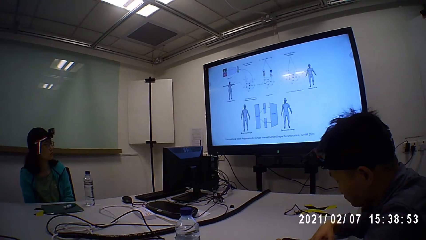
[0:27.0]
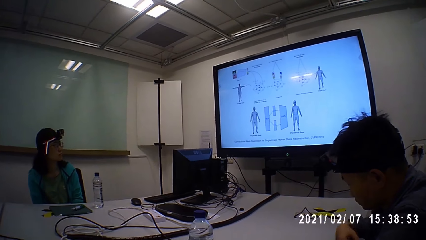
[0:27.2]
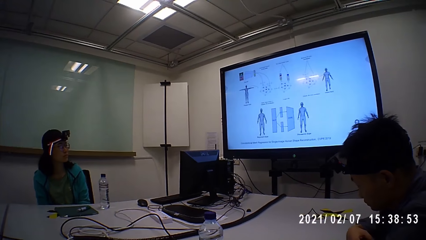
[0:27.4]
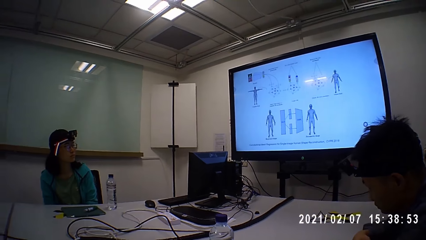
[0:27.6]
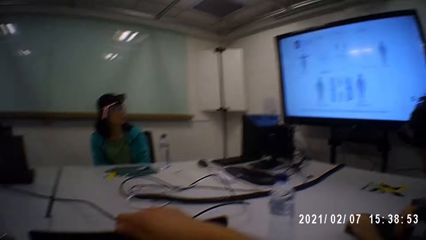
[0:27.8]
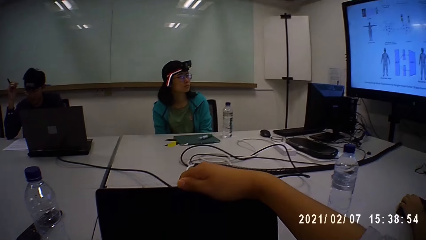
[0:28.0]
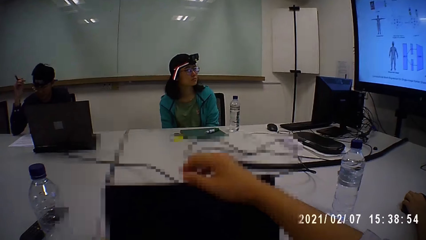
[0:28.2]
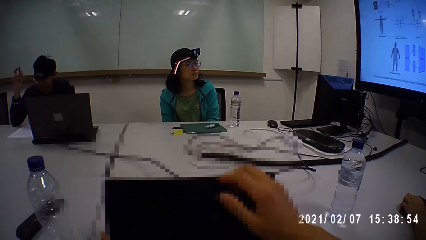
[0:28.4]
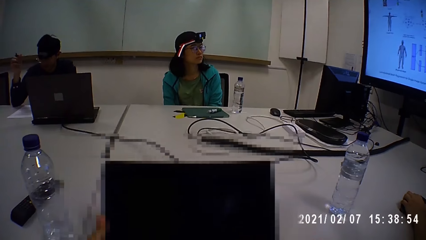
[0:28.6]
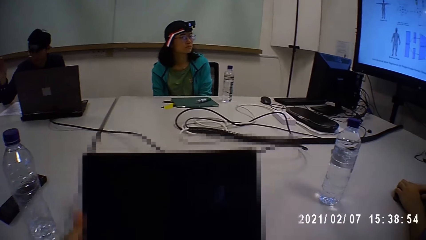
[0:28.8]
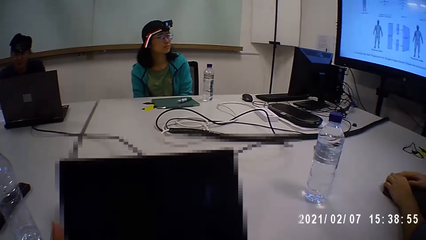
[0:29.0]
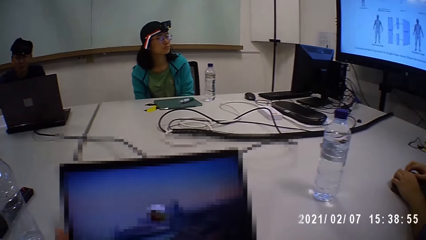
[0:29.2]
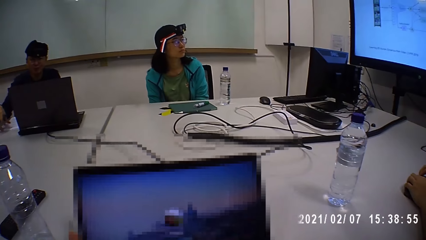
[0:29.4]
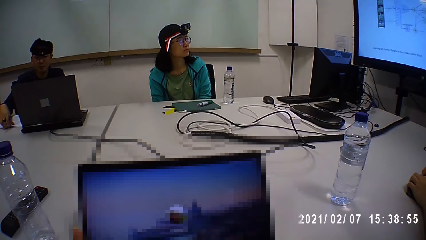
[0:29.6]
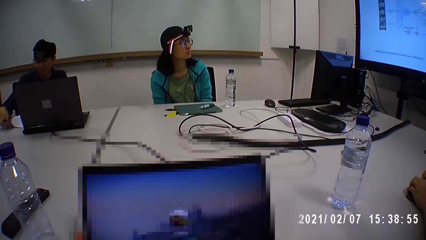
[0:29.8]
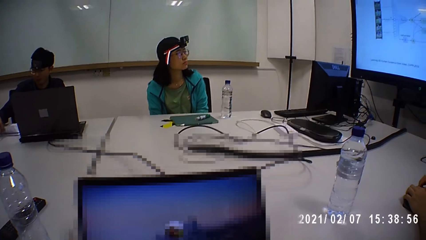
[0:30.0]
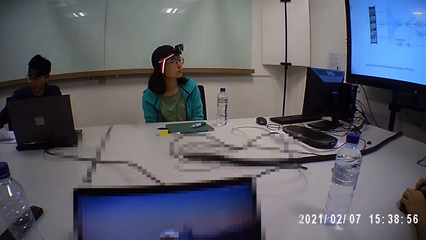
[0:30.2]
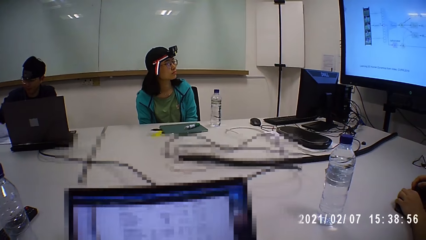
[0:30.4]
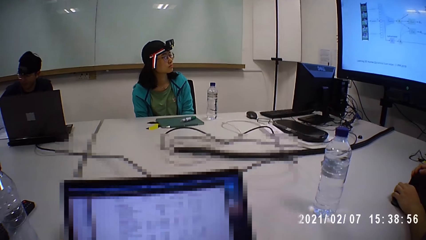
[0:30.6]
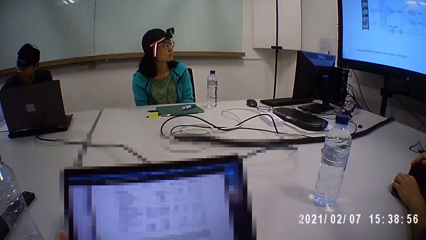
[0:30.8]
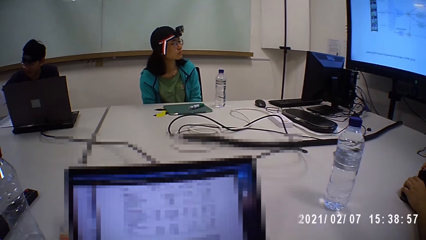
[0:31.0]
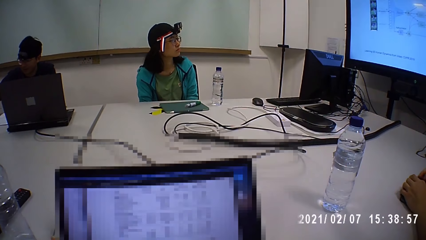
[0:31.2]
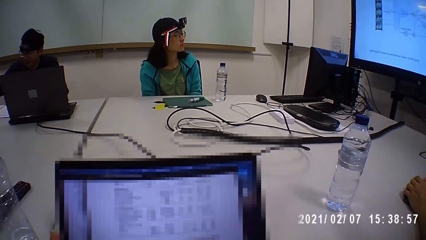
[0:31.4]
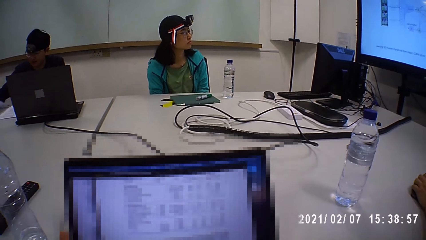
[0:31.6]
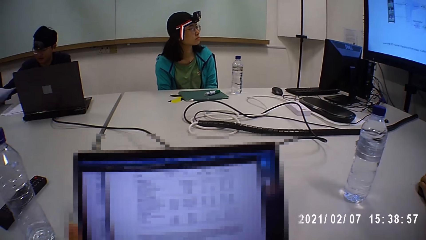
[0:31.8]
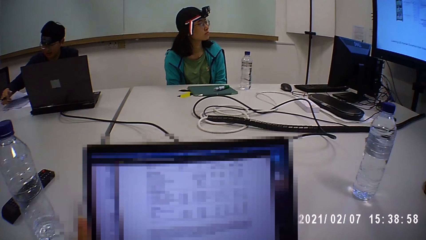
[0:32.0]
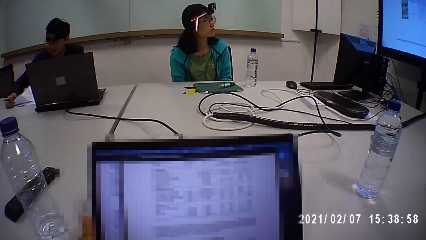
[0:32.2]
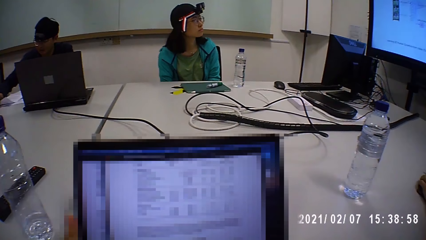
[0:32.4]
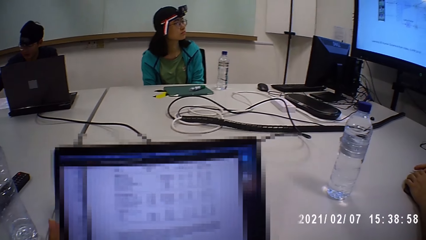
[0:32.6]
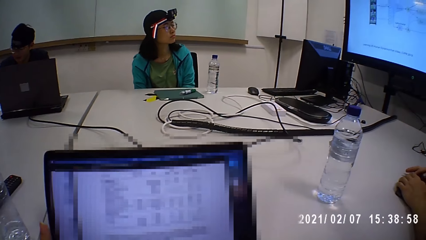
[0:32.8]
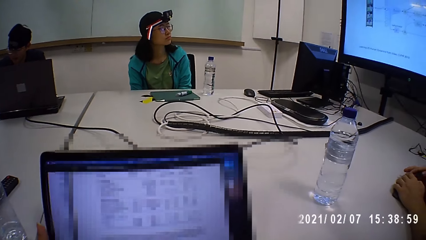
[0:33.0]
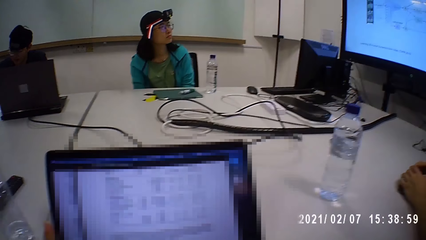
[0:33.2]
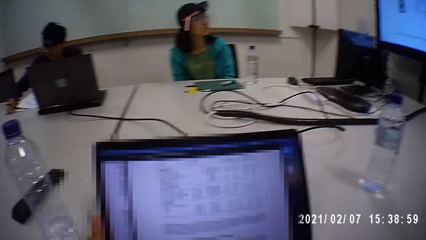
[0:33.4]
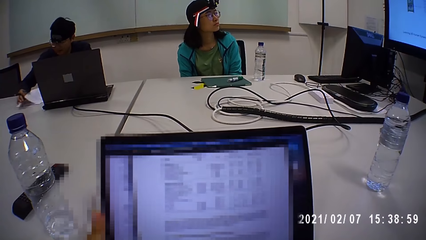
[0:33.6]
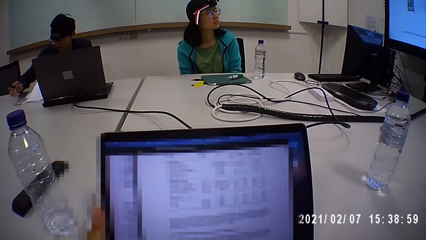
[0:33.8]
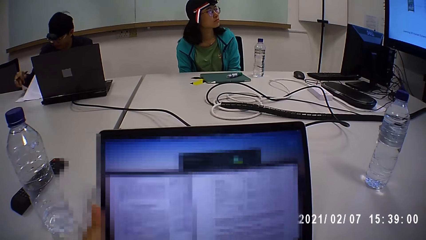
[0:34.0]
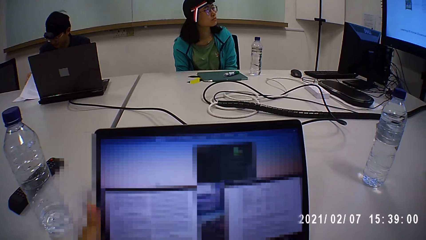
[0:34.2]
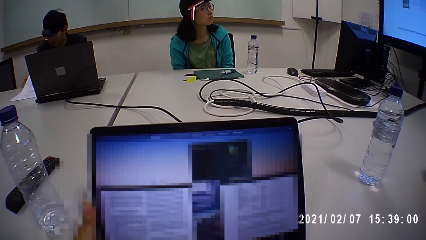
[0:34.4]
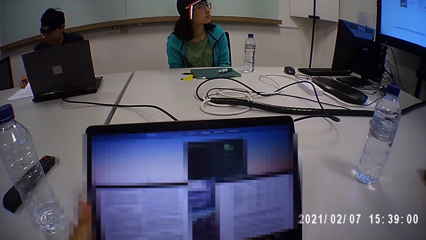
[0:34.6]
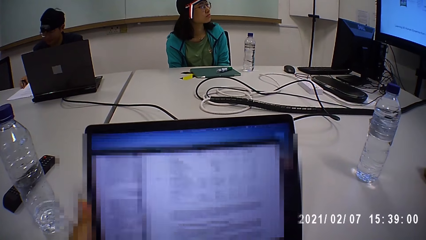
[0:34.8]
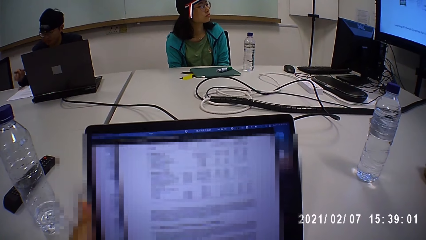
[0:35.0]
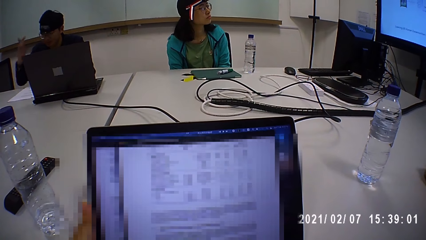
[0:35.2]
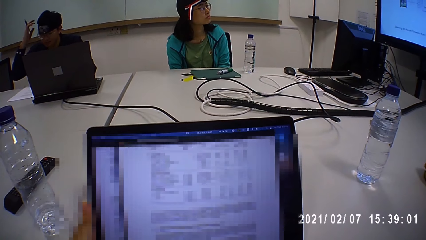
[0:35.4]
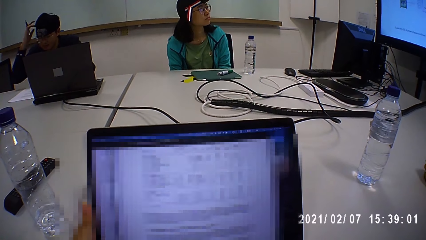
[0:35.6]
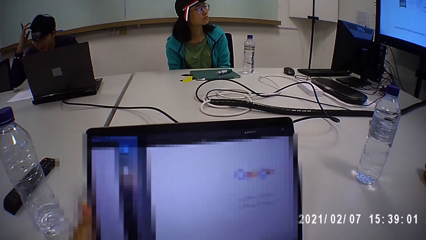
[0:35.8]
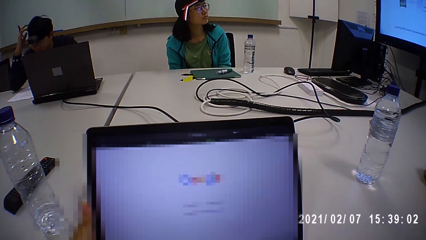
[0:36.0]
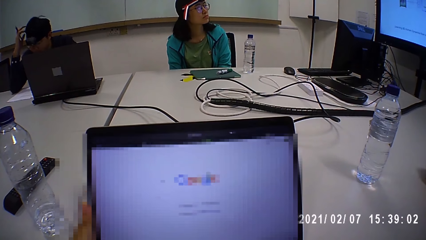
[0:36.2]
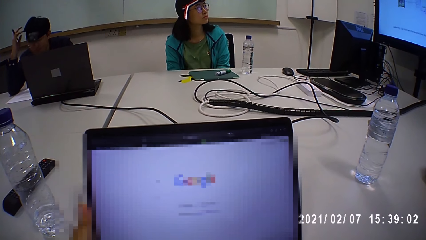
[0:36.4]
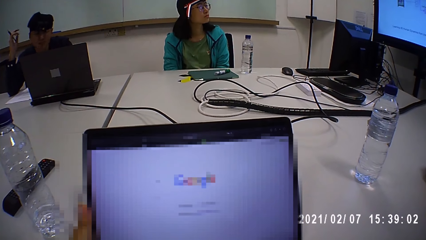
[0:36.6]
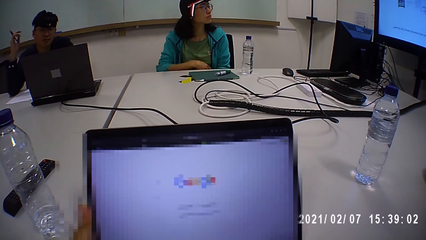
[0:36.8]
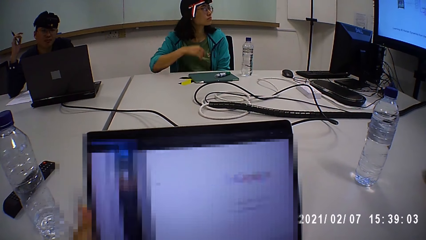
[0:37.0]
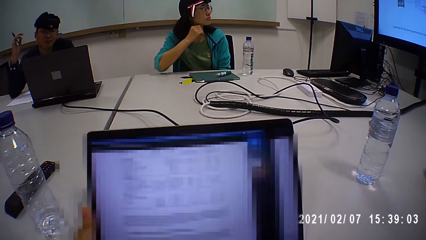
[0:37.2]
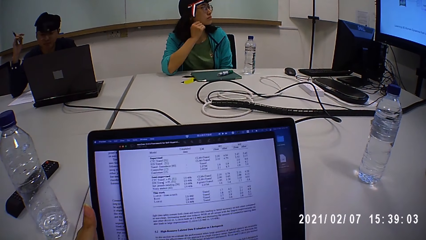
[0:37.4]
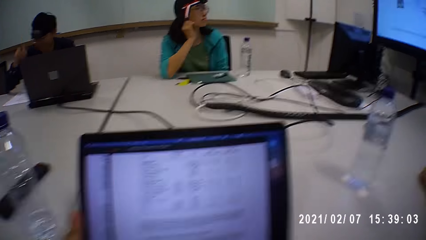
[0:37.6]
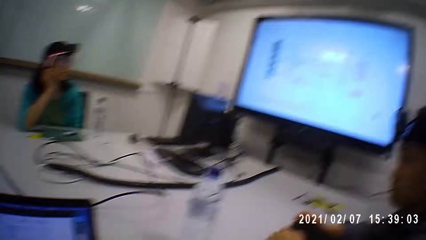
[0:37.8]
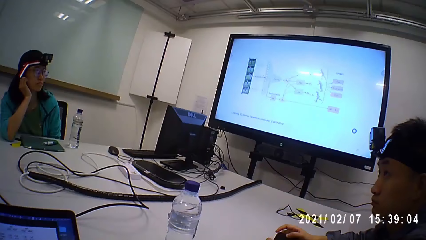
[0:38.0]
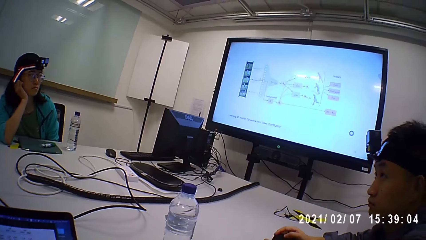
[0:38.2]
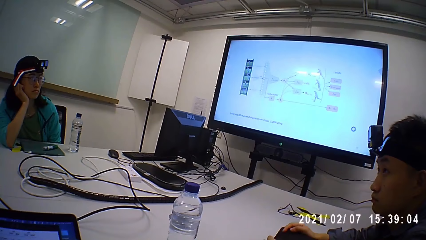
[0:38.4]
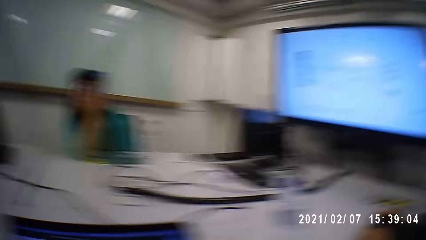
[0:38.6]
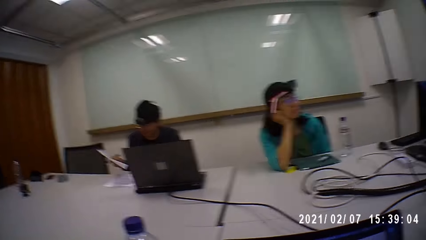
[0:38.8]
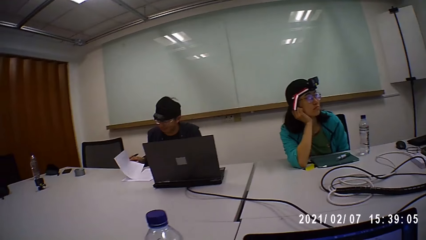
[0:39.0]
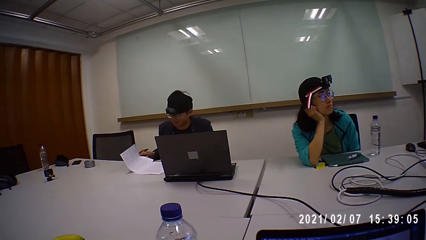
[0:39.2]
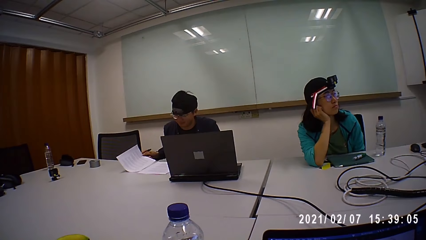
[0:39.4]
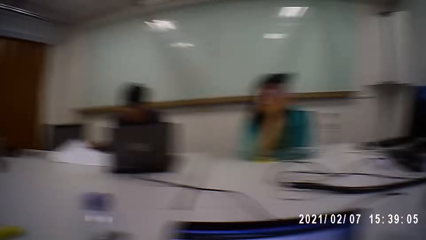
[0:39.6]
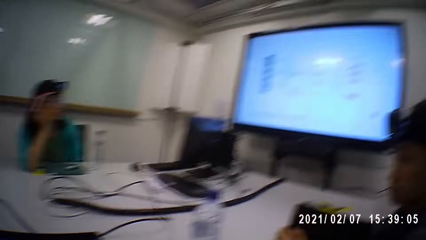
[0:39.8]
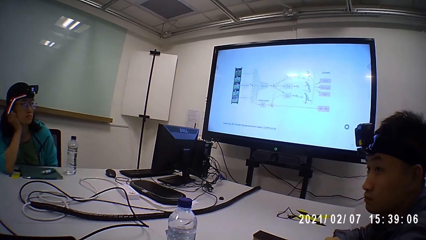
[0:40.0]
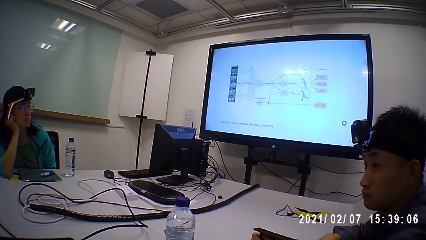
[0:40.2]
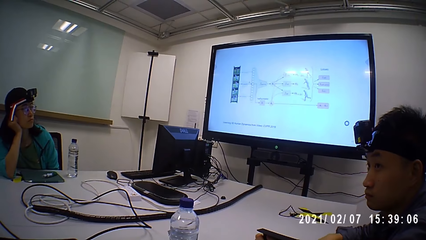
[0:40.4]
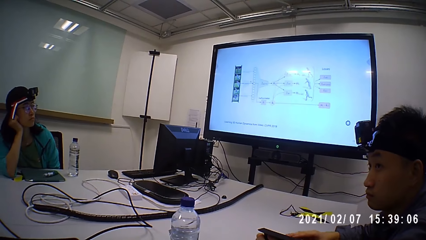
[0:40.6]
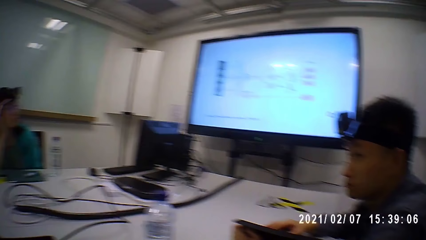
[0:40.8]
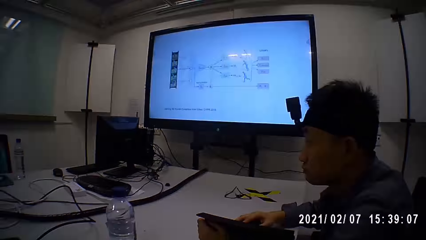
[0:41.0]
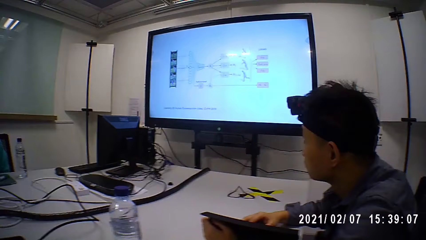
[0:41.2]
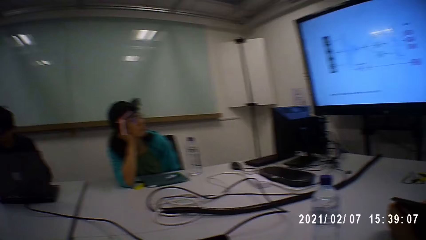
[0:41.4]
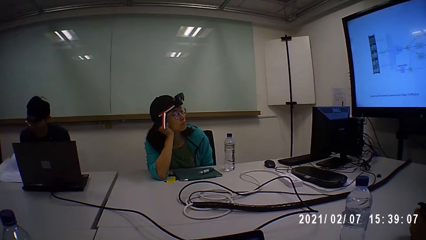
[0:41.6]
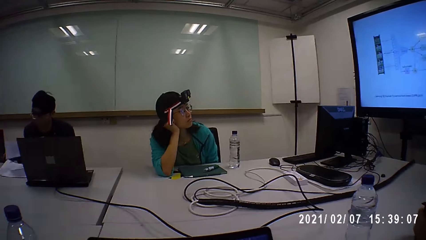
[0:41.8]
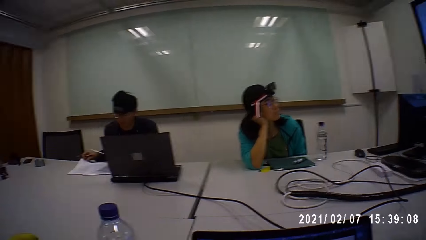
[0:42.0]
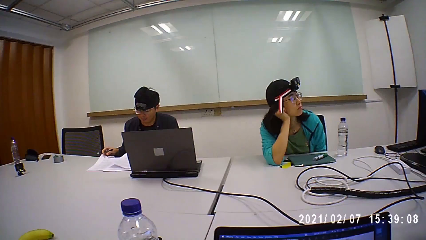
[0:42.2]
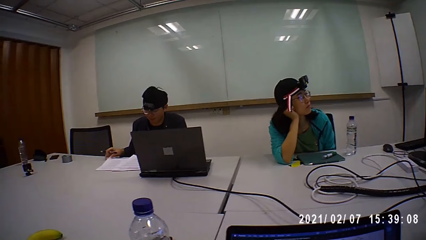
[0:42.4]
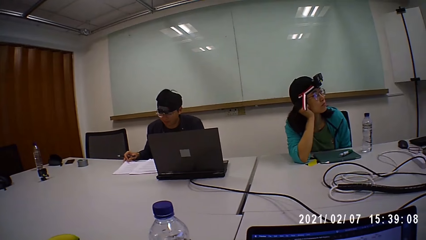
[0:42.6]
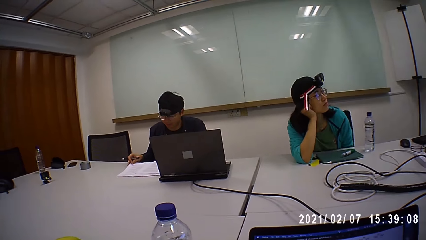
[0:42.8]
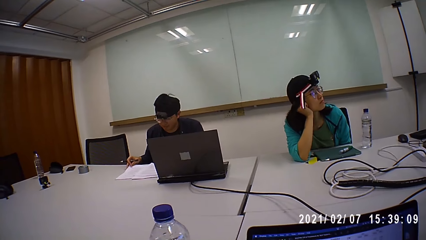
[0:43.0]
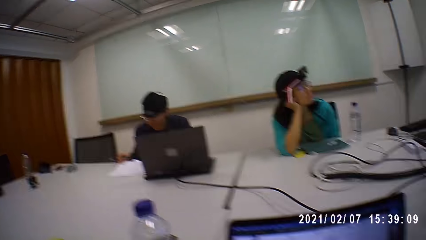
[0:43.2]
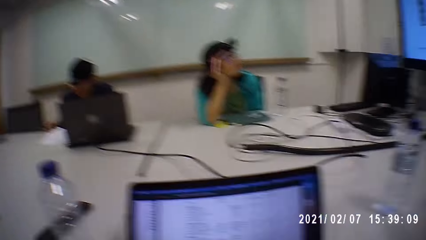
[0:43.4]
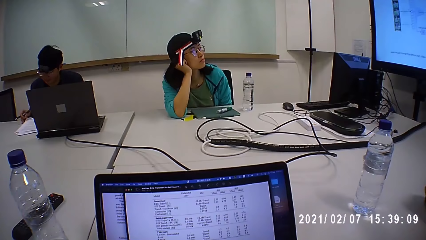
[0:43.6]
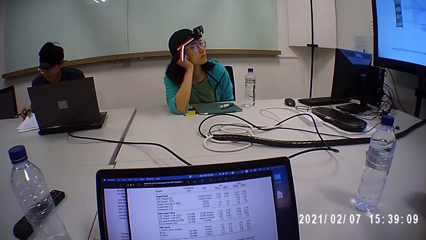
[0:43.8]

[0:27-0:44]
The camera wearer opens the laptop. They browse the laptop. They look at the presentation screen. They look around. They look at the presentation screen. They look around.
